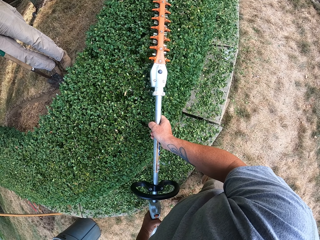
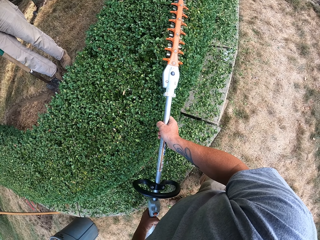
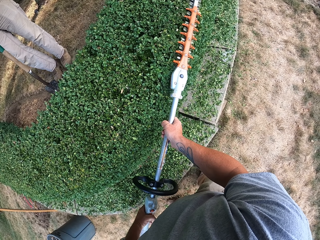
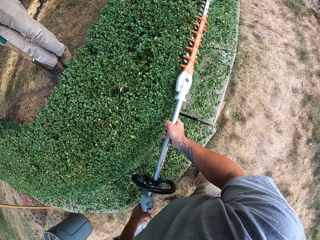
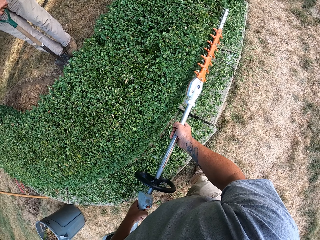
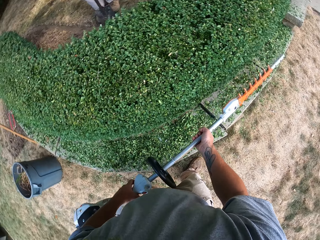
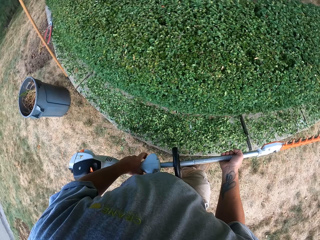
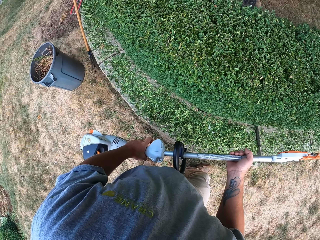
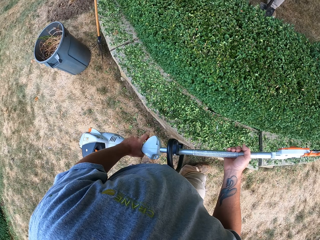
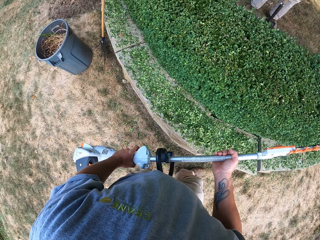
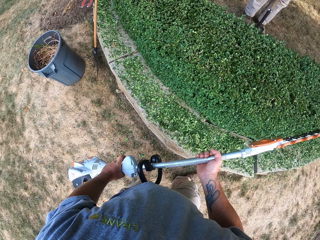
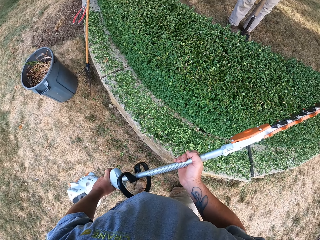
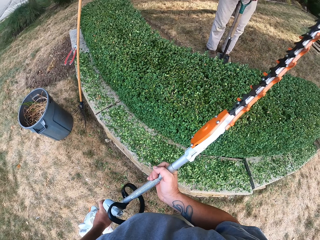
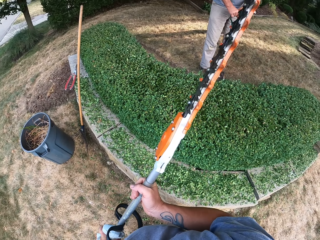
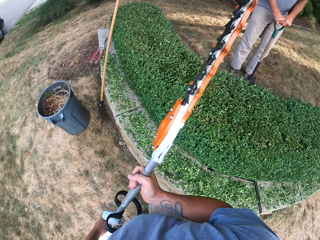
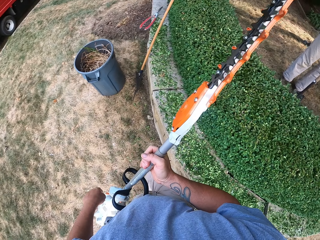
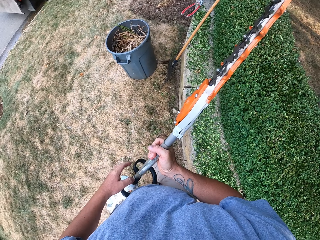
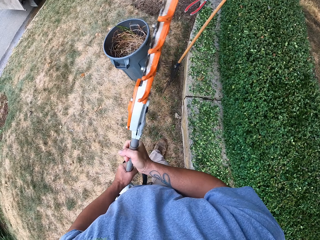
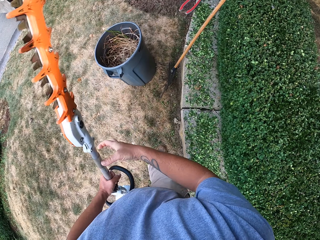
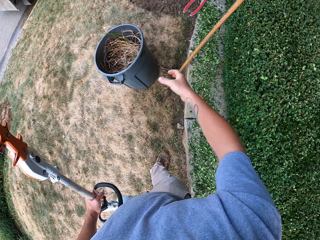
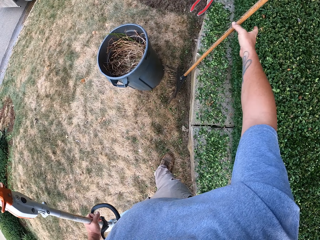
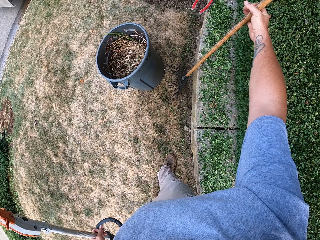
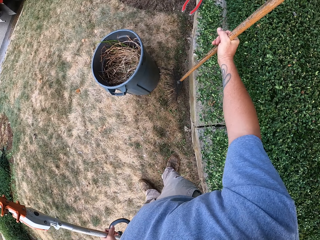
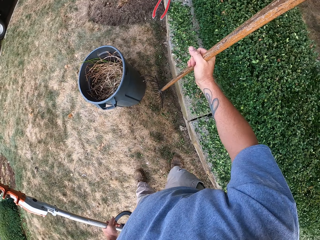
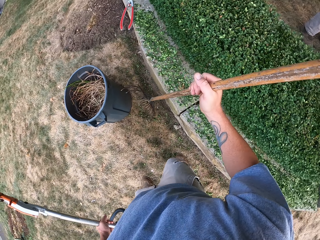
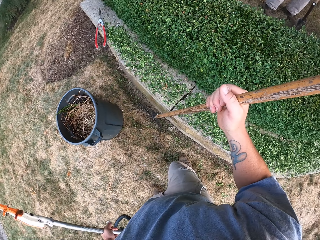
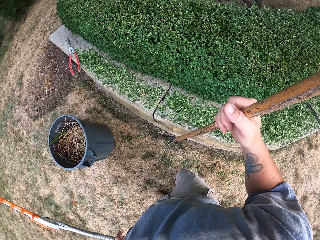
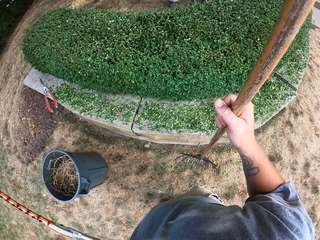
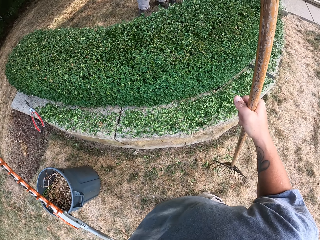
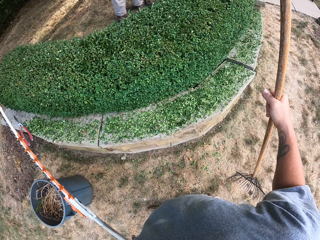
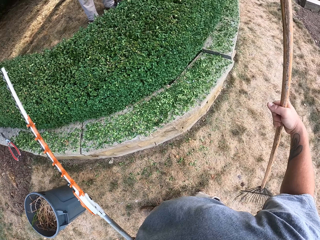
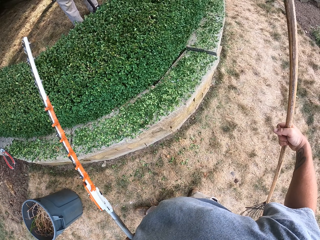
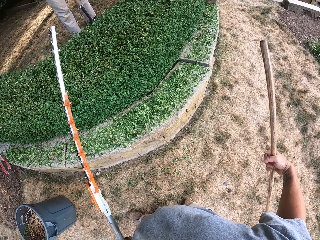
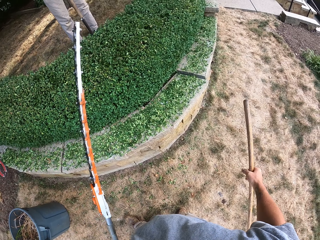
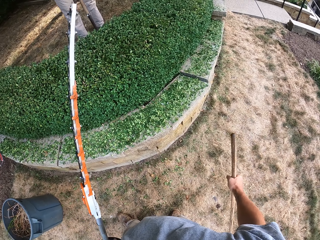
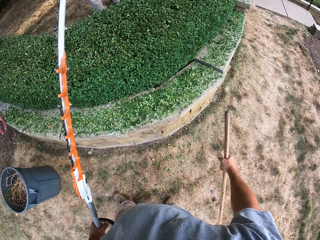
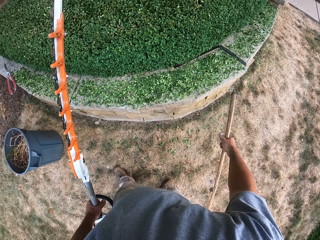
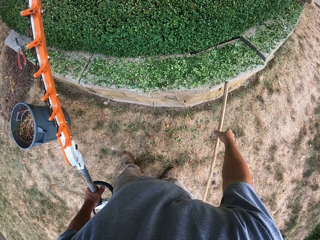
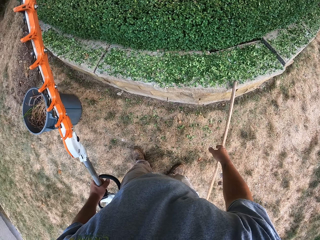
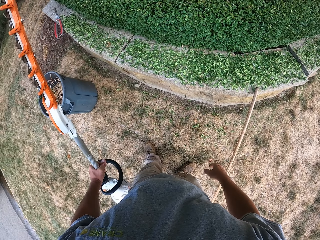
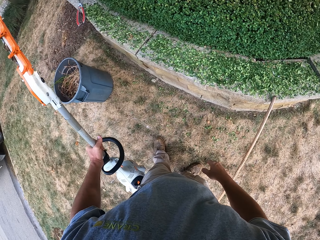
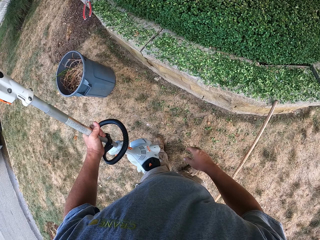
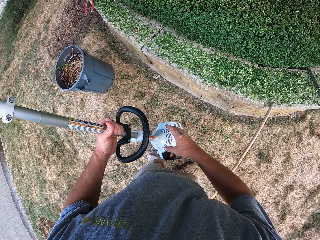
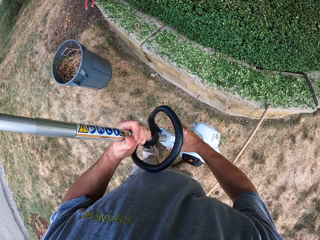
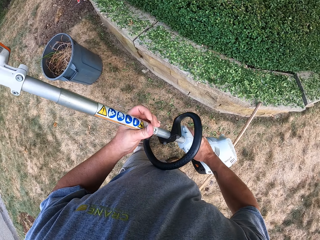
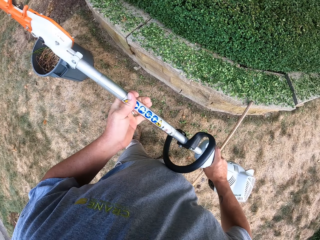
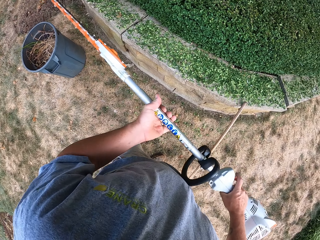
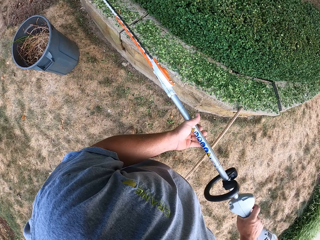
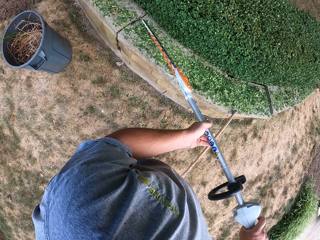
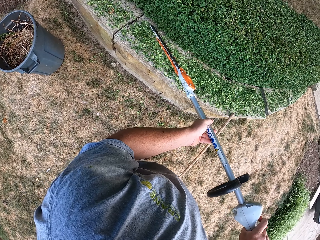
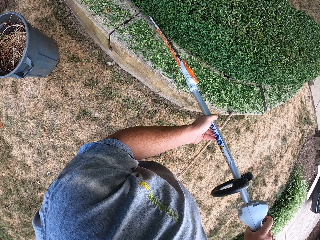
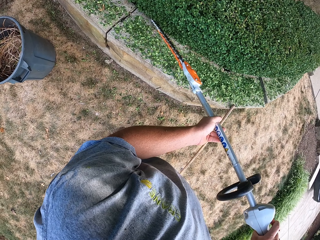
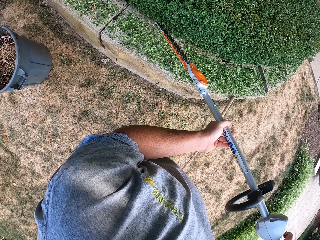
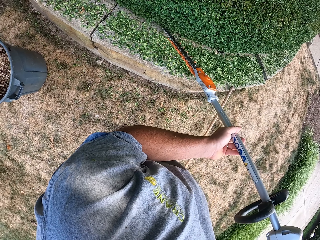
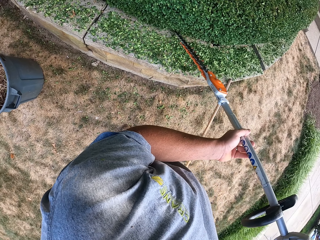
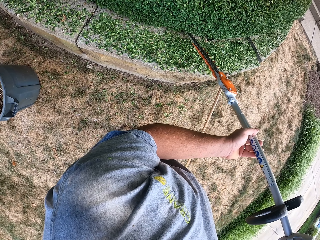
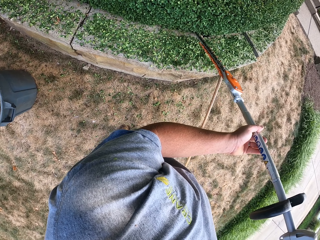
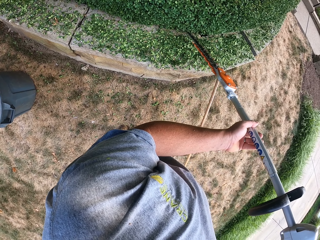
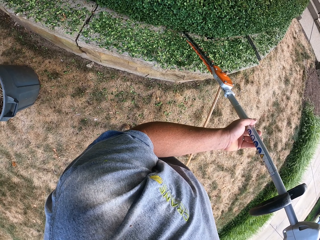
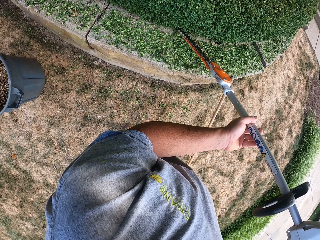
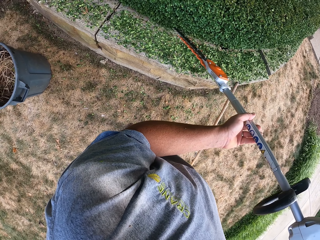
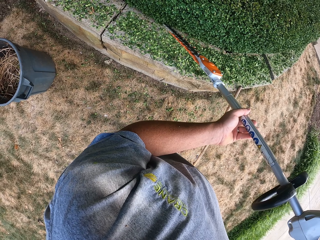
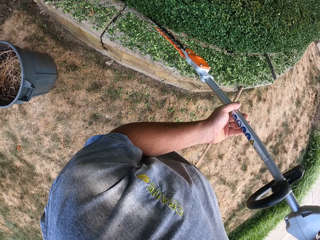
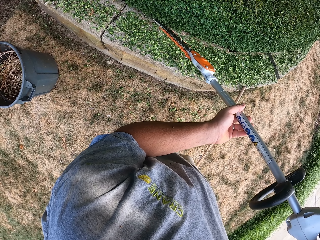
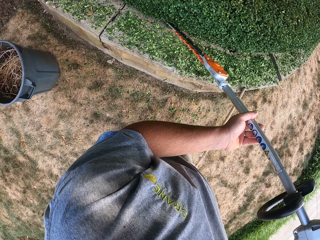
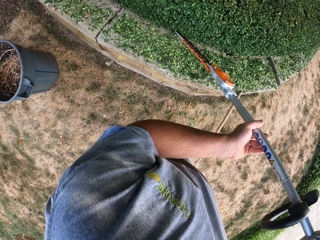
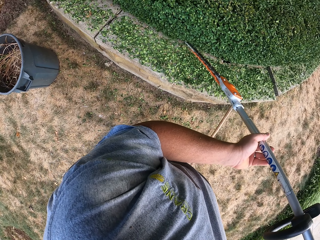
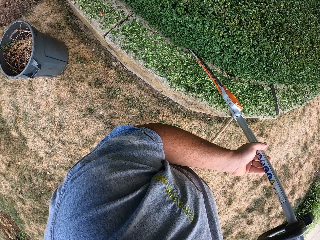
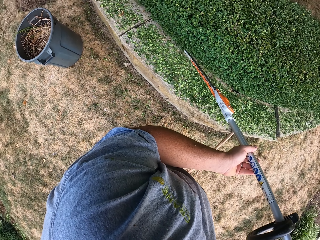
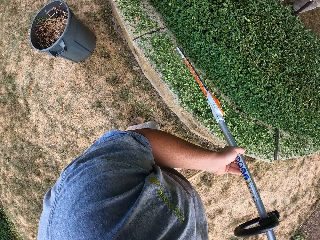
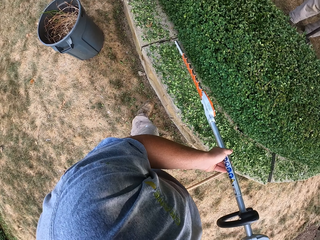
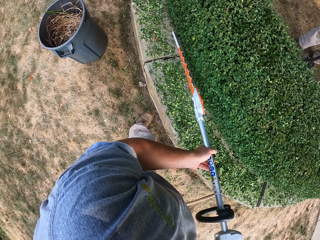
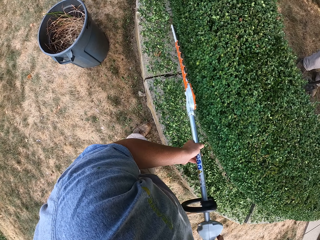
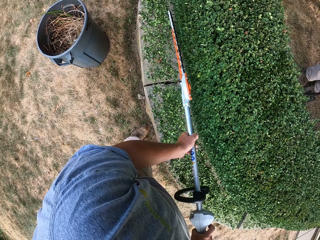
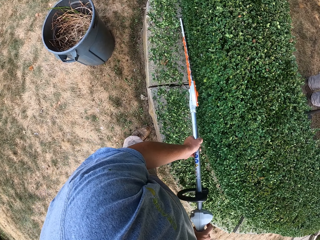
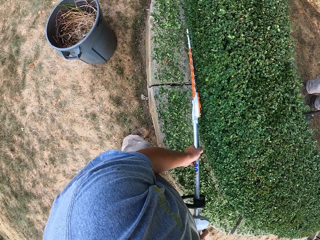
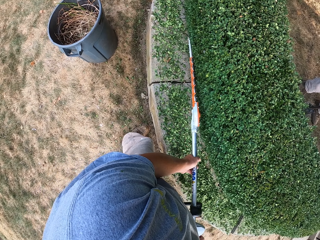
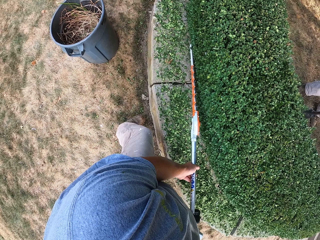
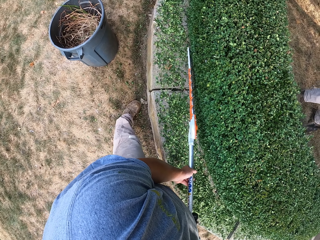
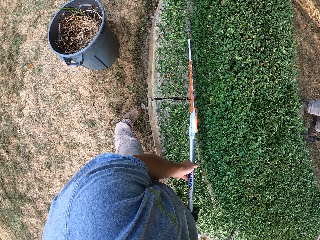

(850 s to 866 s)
The camera wearer removes the grass trimmer from the flower bed. They move the grass trimmer, release one hand from the grass trimmer, and stretch a hand towards the rake. They pick up the rake and carry the rake. They lean the rake on the retaining wall block and remove a hand from the rake. They hold the grass trimmer with two hands. They move the grass trimmer towards the flower bed and trim the flower bed.

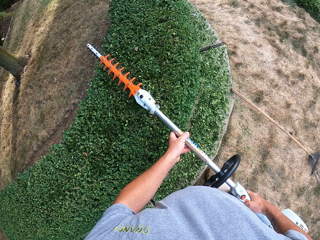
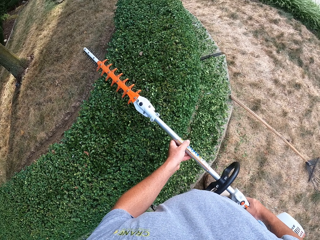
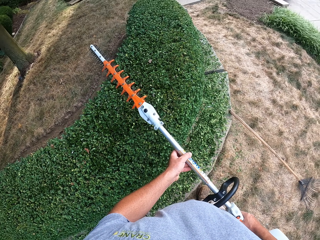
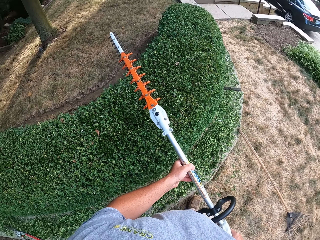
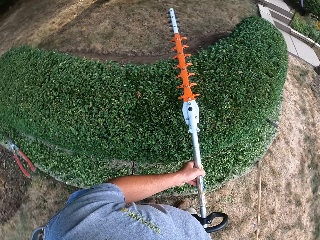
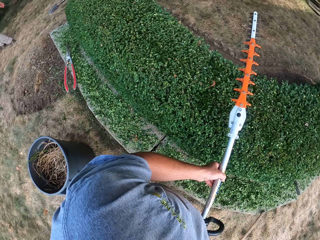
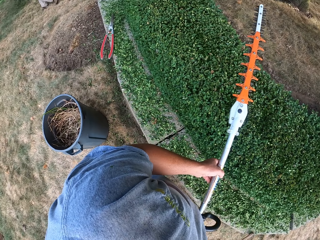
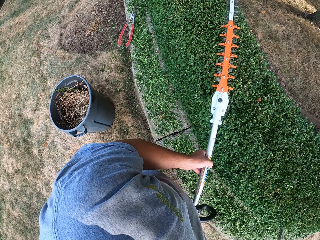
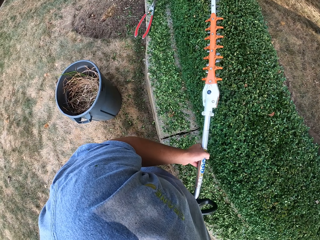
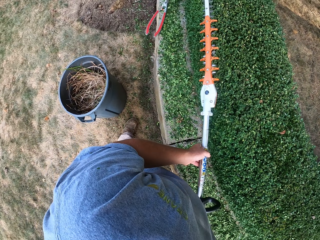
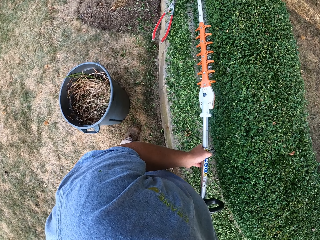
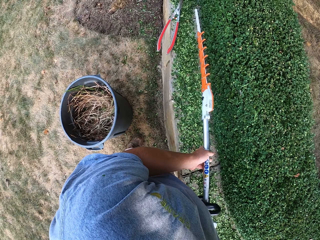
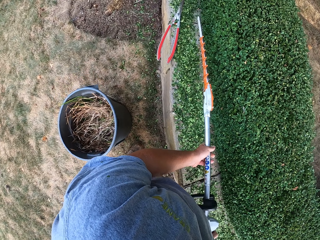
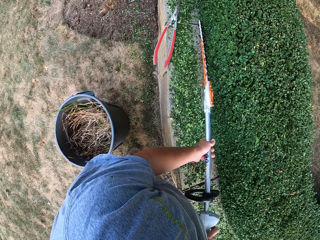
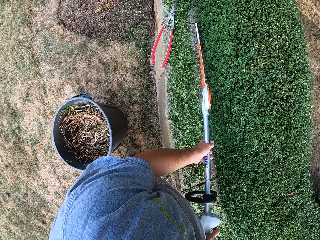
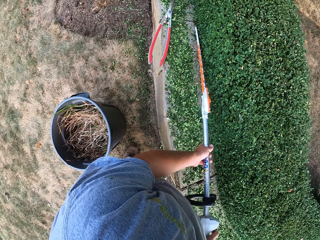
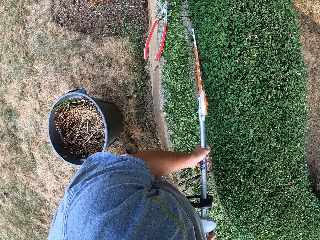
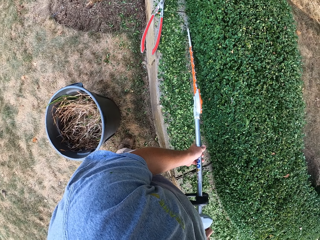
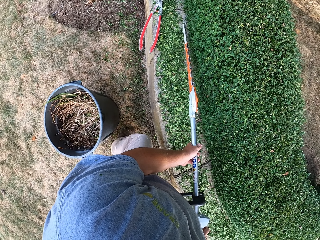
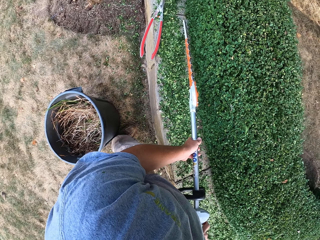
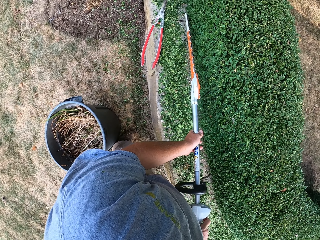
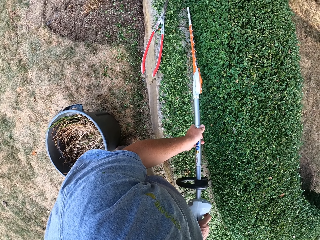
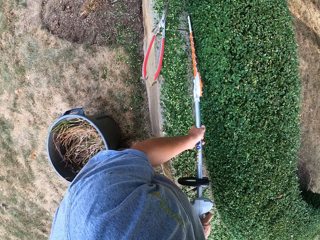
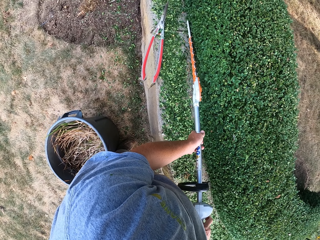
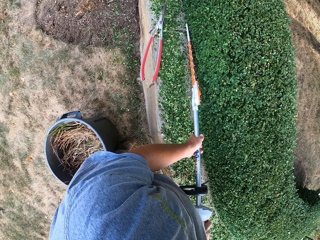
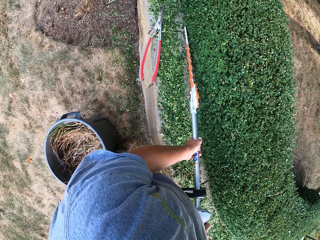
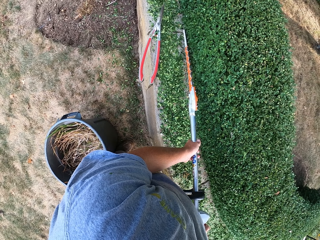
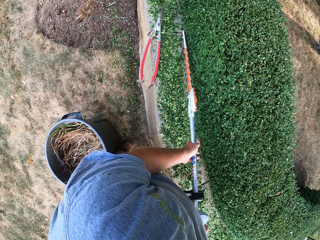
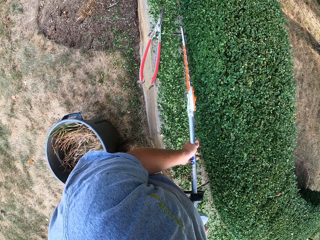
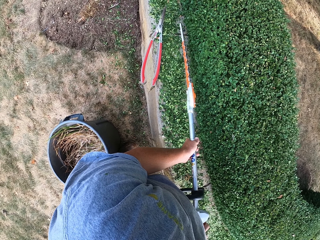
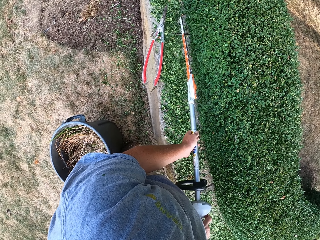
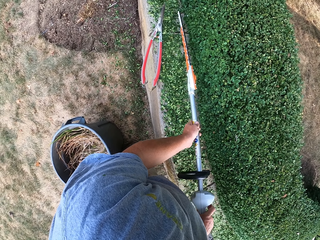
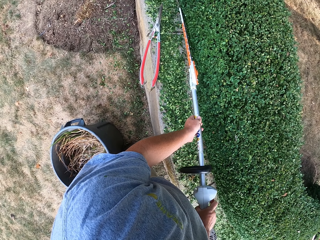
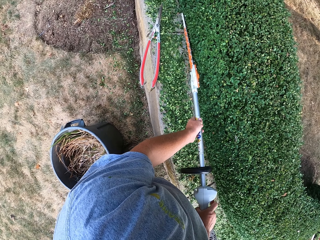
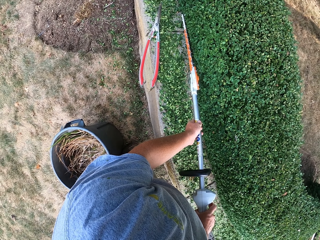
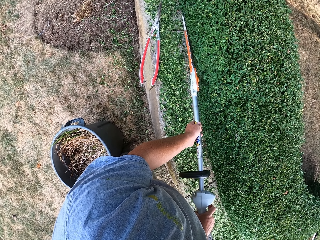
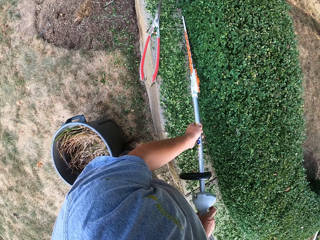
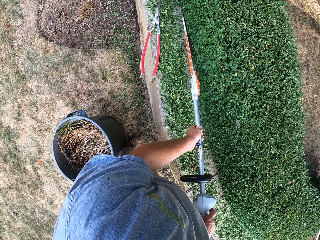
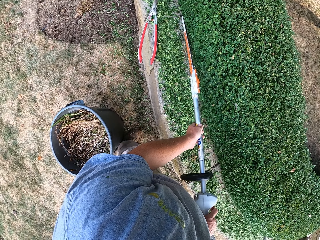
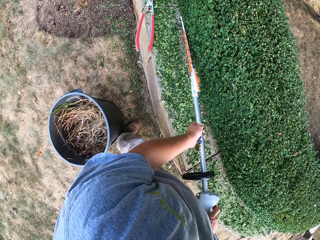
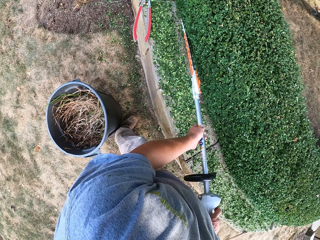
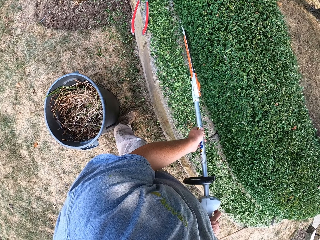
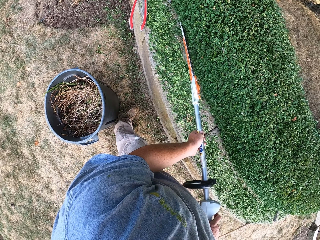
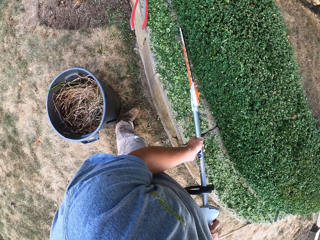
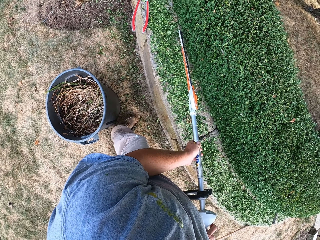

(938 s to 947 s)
The camera wearer removes the grass trimmer from the flower bed. They move the grass trimmer towards the flower bed and trim the flower bed.
